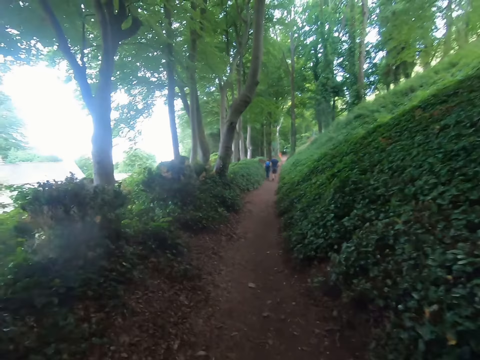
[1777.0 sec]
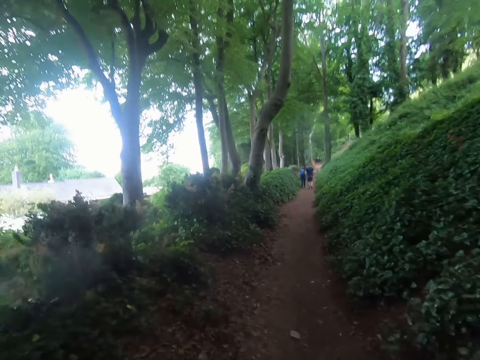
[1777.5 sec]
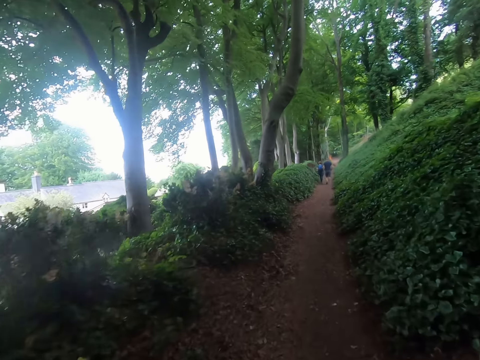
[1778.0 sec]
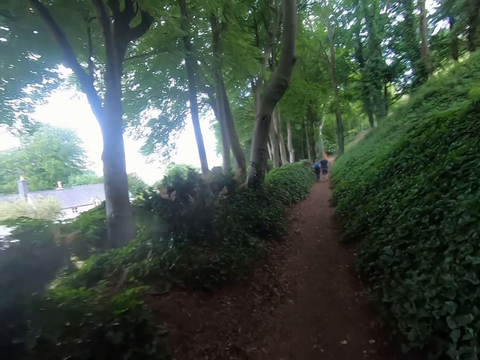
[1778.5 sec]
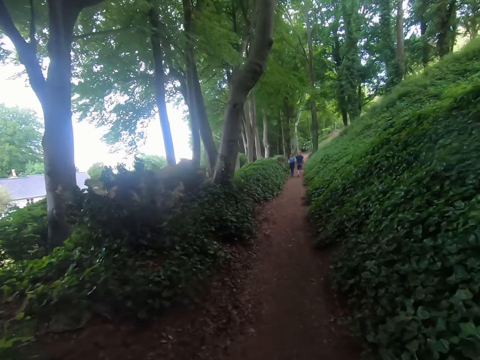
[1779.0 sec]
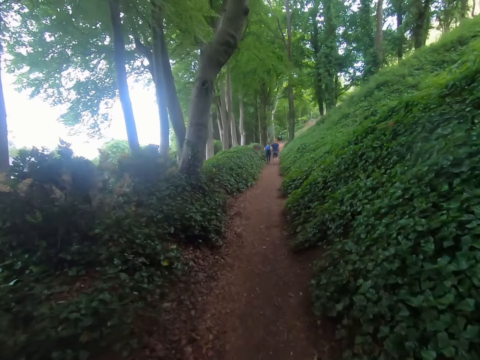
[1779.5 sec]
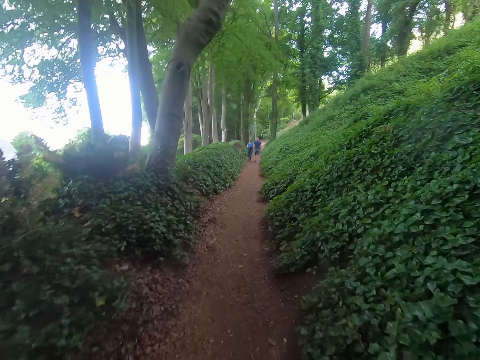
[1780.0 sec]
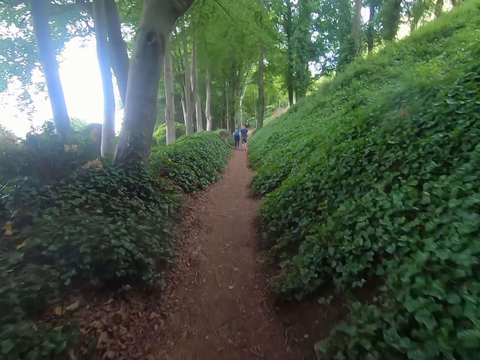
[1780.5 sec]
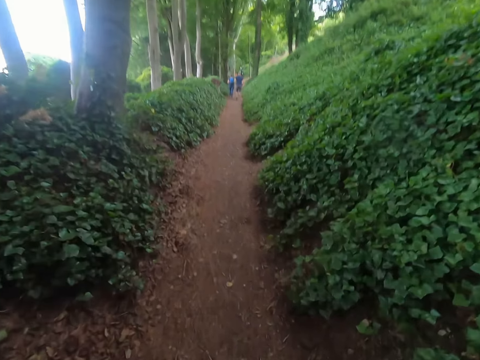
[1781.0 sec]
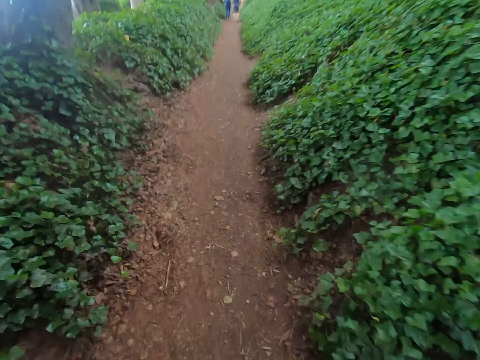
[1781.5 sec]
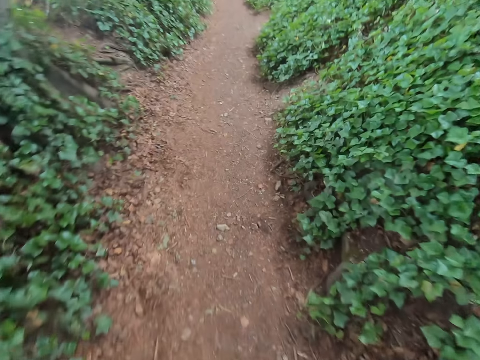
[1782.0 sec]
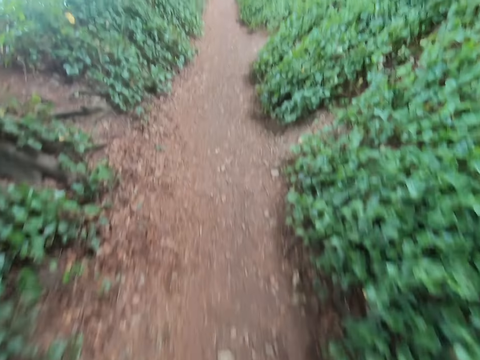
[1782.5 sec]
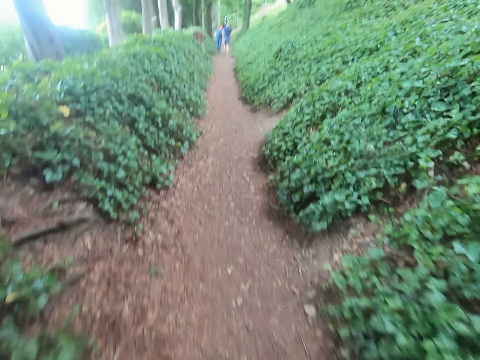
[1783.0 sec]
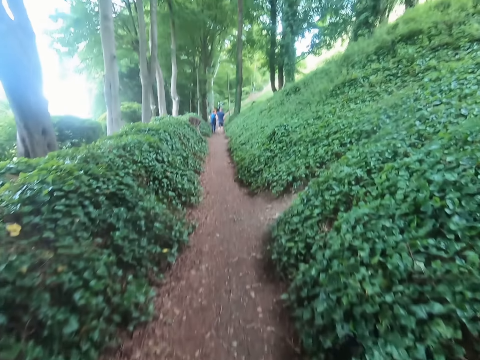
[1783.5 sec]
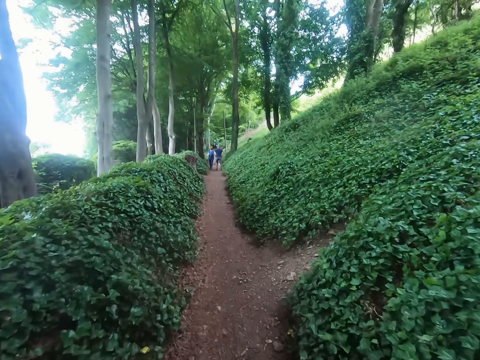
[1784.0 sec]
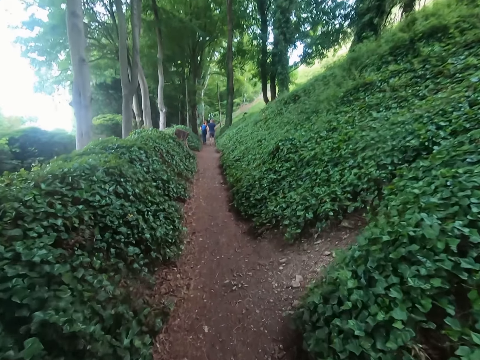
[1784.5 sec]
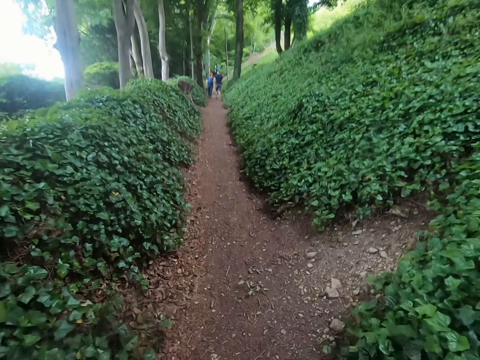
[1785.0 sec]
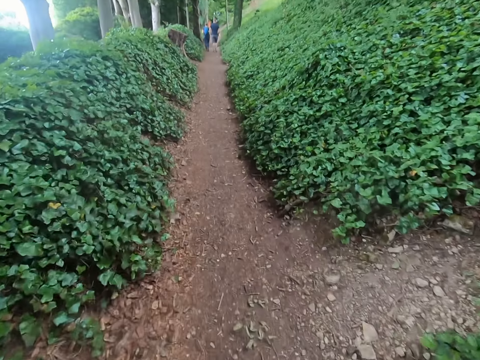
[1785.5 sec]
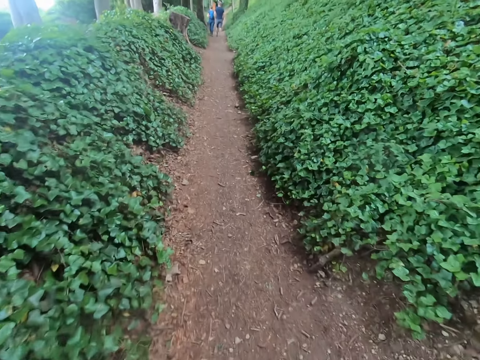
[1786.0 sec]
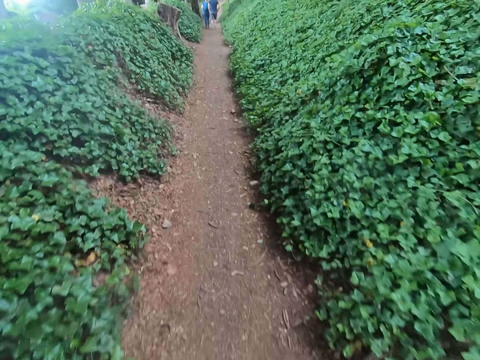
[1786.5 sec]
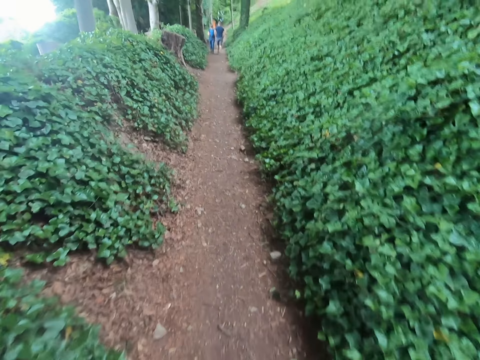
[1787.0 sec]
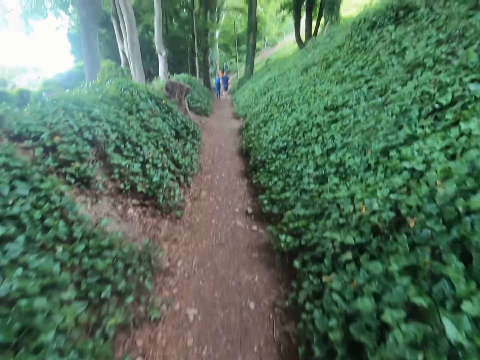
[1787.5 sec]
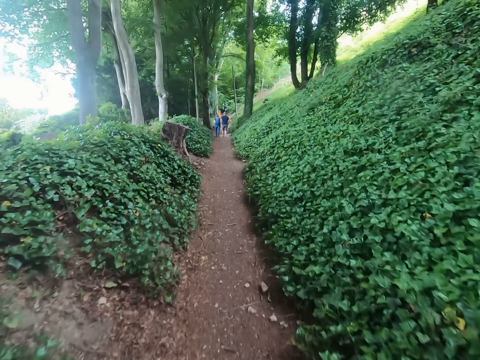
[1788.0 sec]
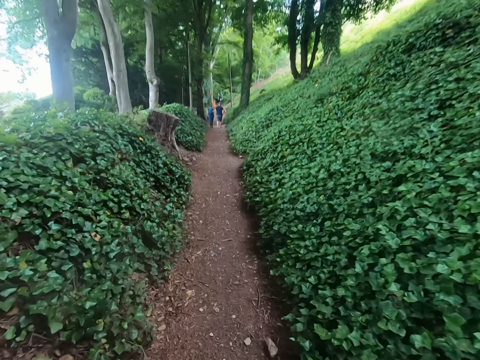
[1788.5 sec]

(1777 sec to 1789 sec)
The camera wearer looks down. A lady walks along the forest. A man walks along the forest. The camera wearer looks forward.

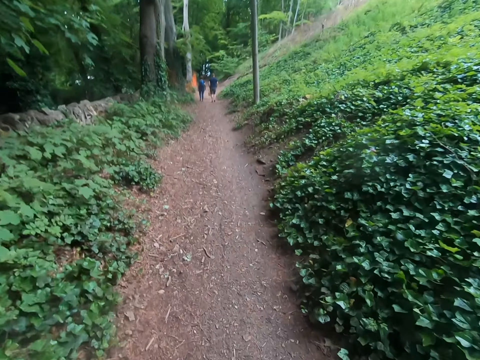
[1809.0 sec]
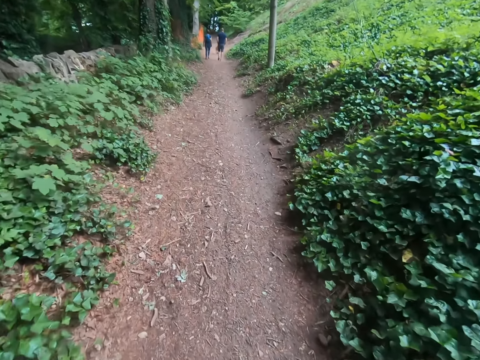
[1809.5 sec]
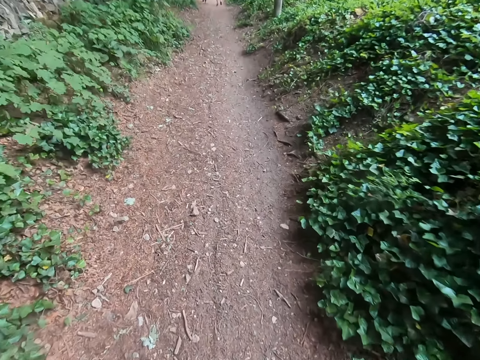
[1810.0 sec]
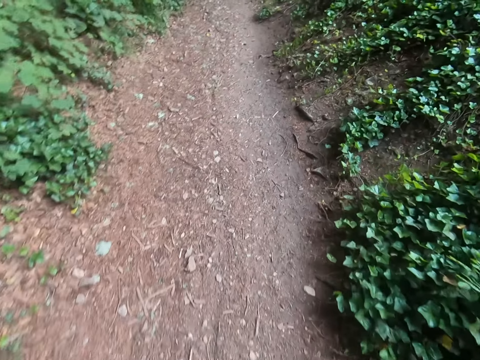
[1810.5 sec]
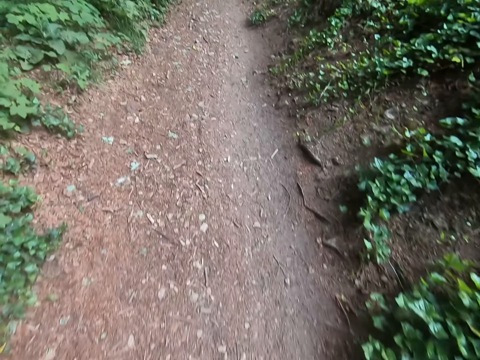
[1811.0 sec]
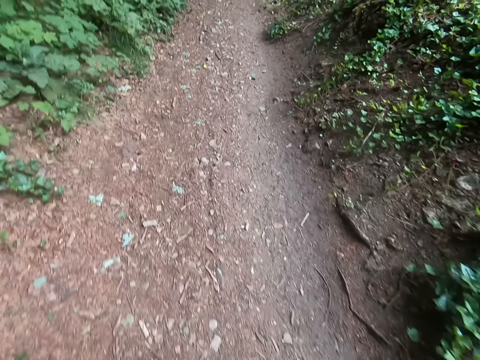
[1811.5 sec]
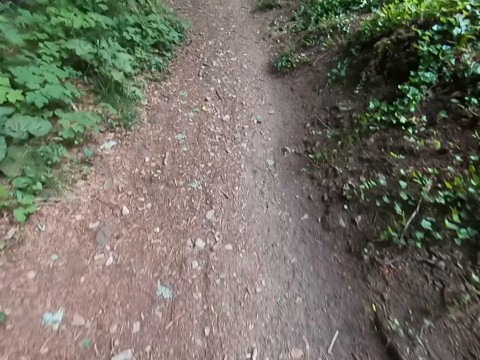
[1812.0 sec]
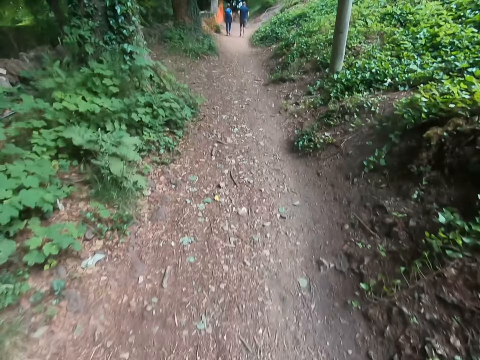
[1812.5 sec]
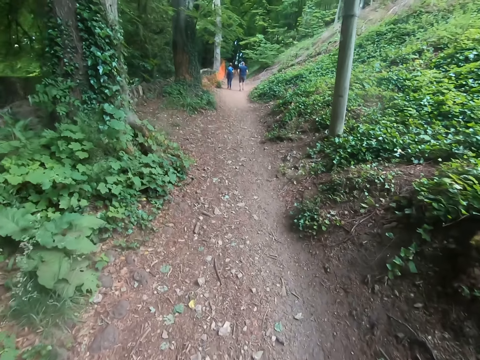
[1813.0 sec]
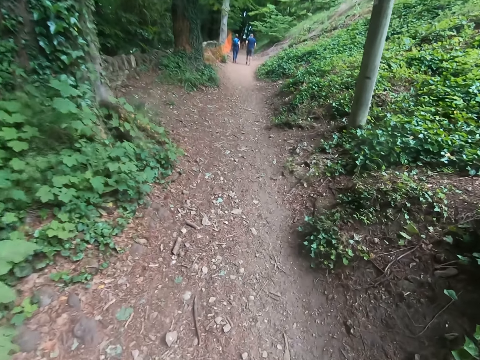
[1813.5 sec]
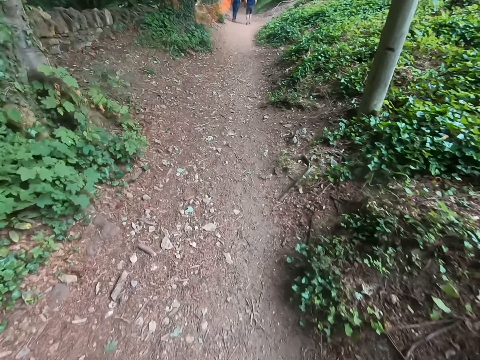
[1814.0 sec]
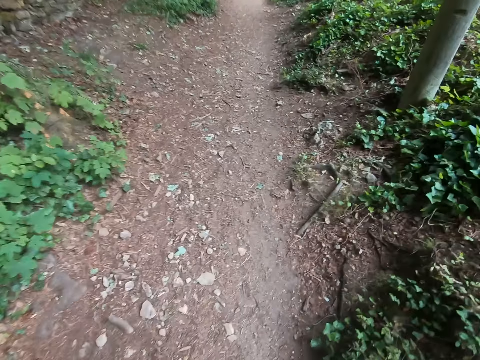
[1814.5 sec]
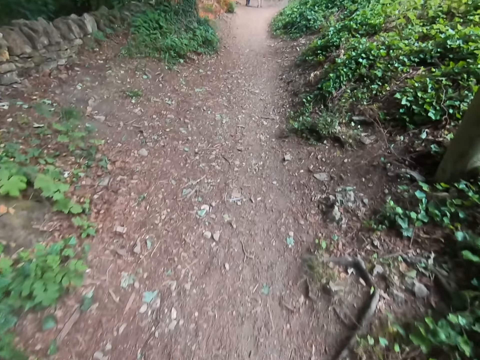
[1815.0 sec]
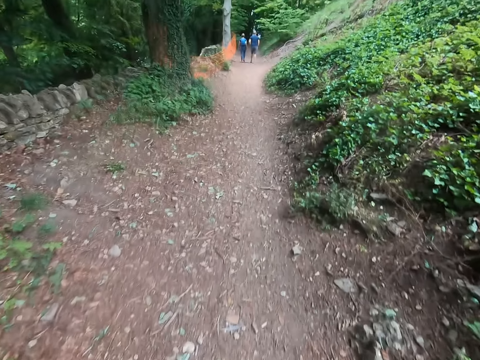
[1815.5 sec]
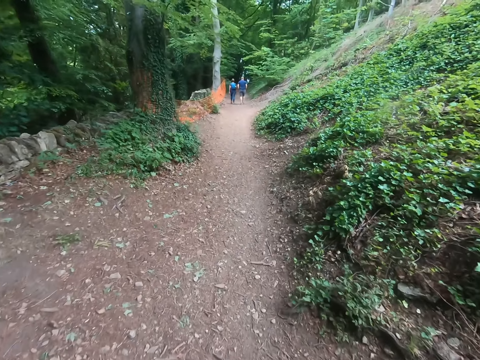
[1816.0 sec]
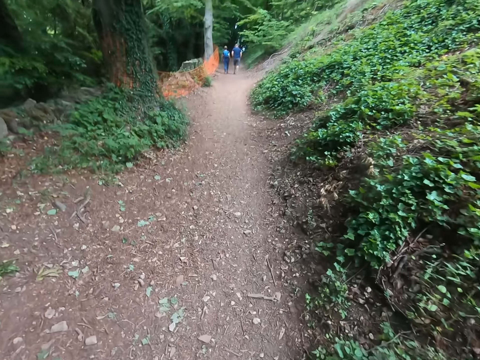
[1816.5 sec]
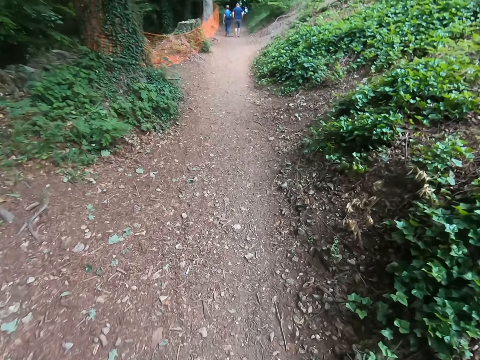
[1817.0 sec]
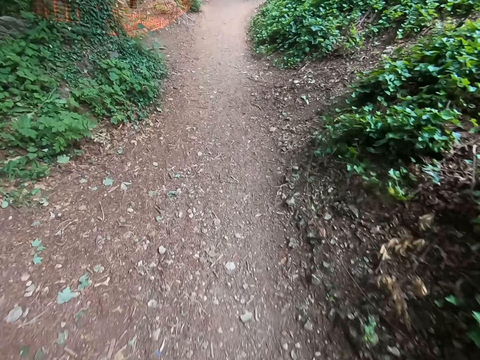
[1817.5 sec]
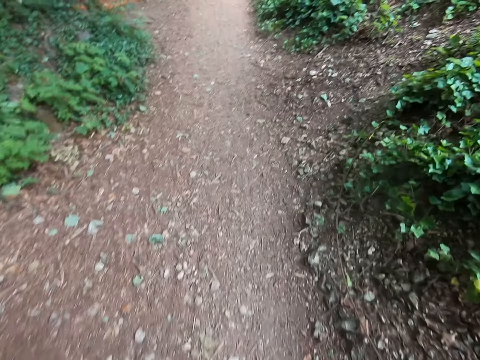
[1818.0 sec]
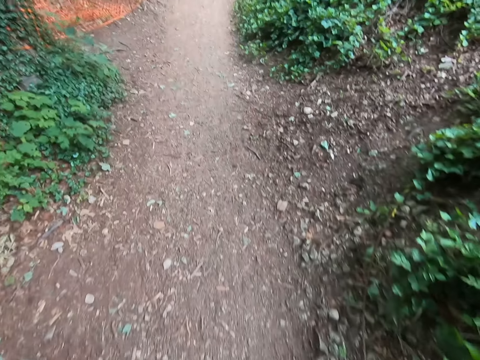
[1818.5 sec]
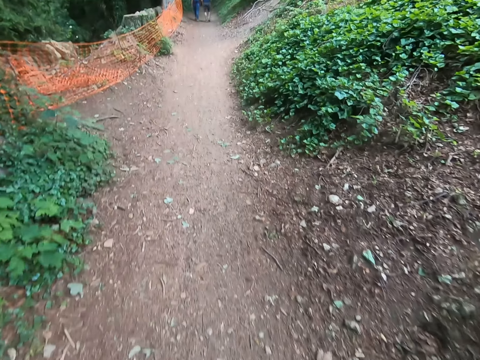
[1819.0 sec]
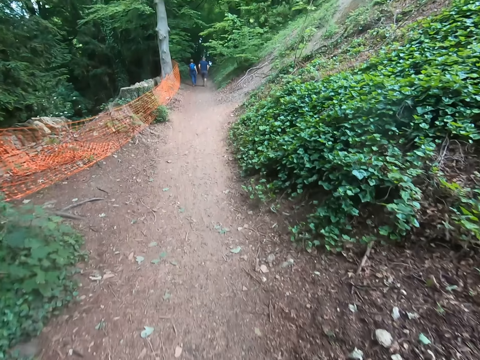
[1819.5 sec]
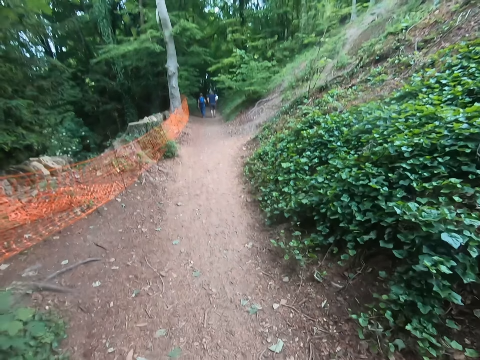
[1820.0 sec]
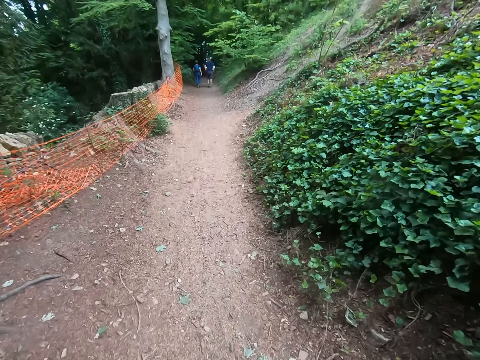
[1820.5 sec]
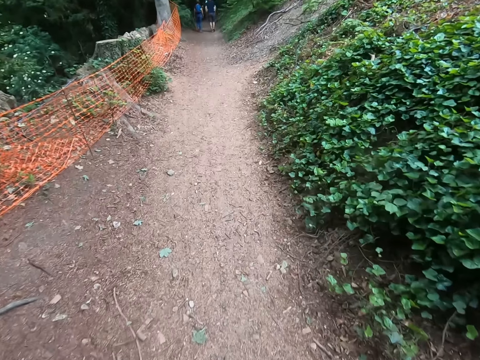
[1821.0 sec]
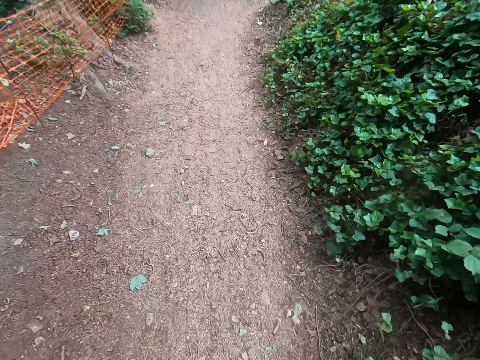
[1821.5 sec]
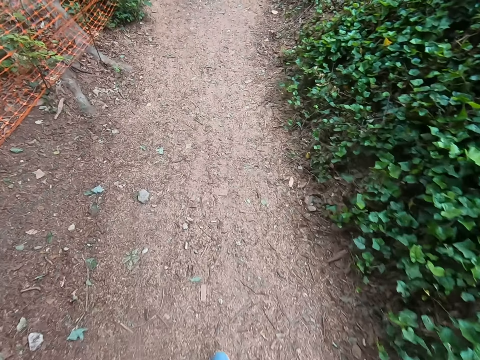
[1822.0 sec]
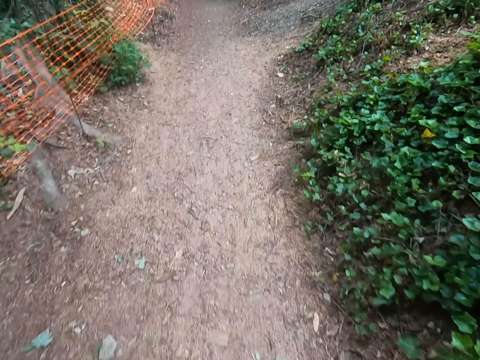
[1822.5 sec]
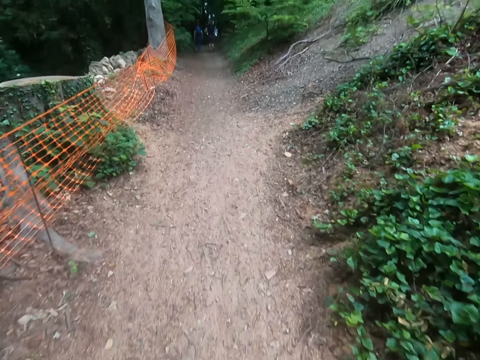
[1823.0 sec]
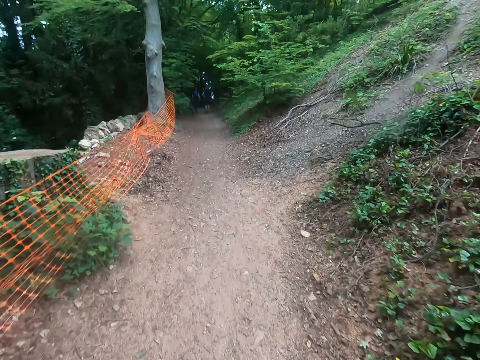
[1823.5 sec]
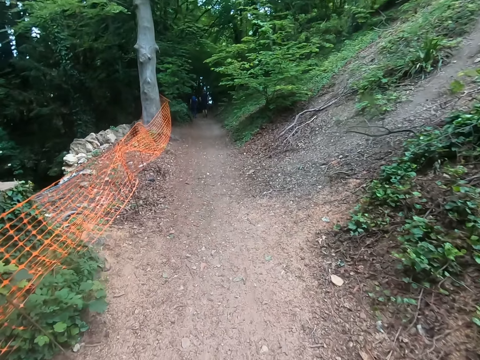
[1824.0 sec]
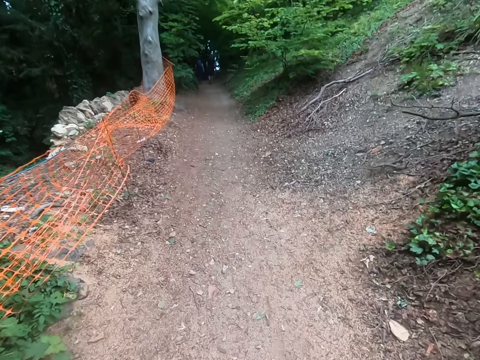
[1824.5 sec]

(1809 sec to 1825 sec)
The camera wearer looks down. A lady walks along the forest. A man walks along the forest. The camera wearer looks forward. They look down. The lady walks along the forest. The man walks along the forest. The camera wearer looks forward. They look down. The lady walks along the forest. The man walks along the forest. The camera wearer looks forward. They look down. The lady walks along the forest. The man walks along the forest. The camera wearer looks forward.
